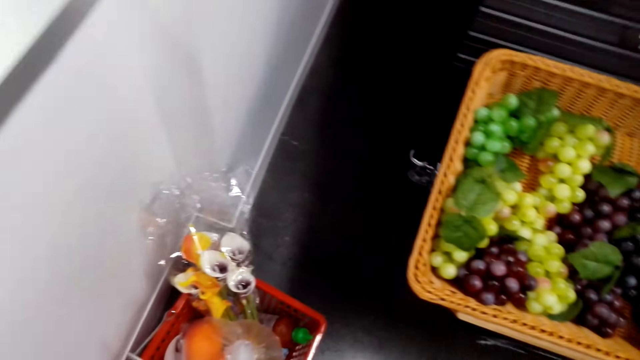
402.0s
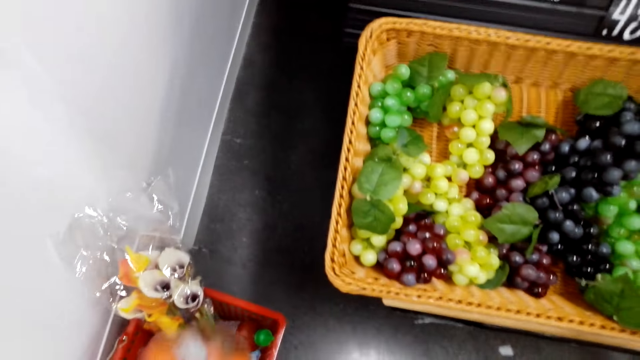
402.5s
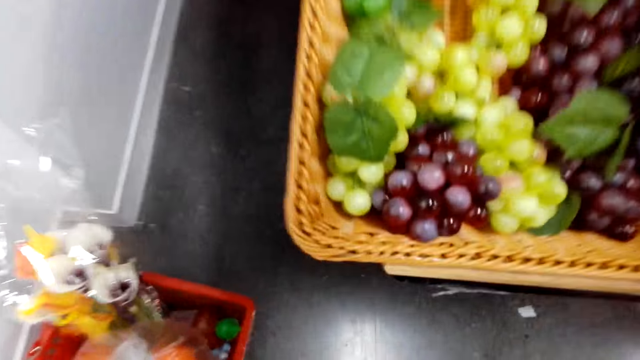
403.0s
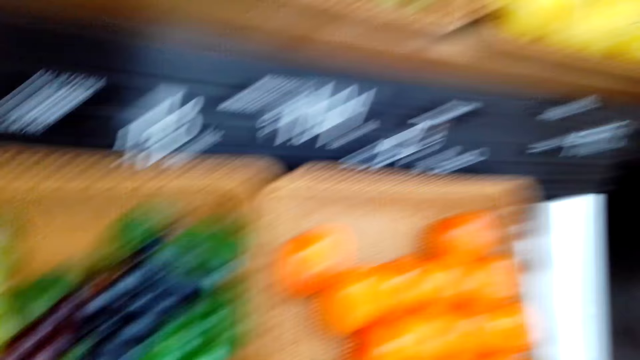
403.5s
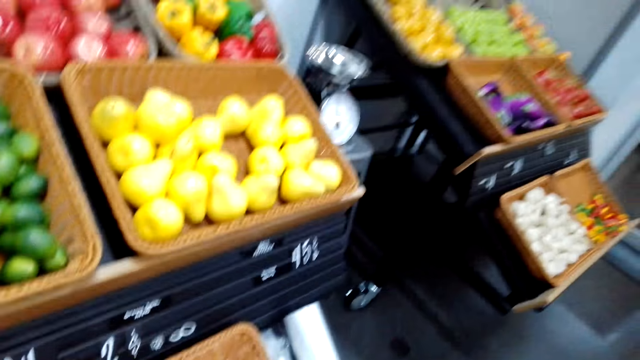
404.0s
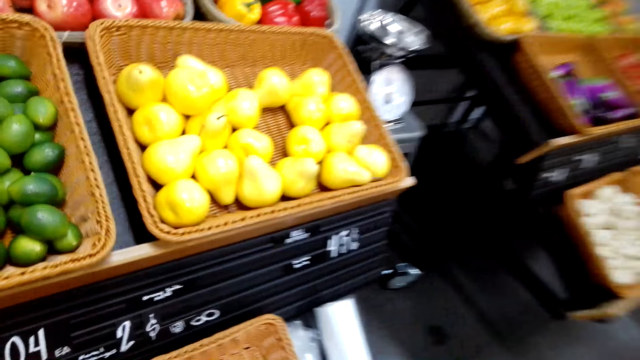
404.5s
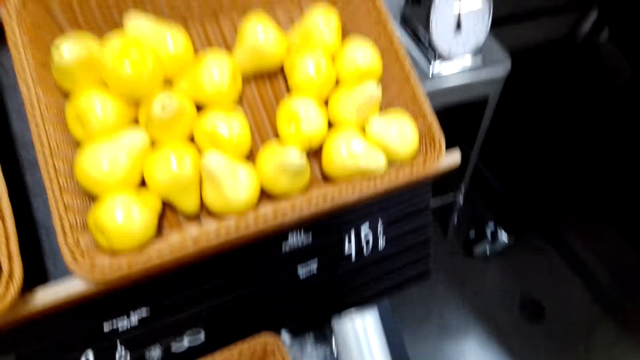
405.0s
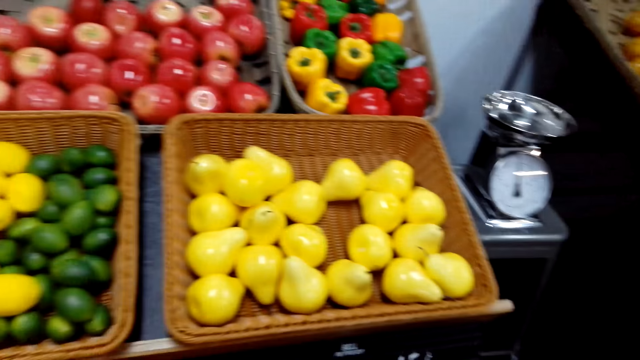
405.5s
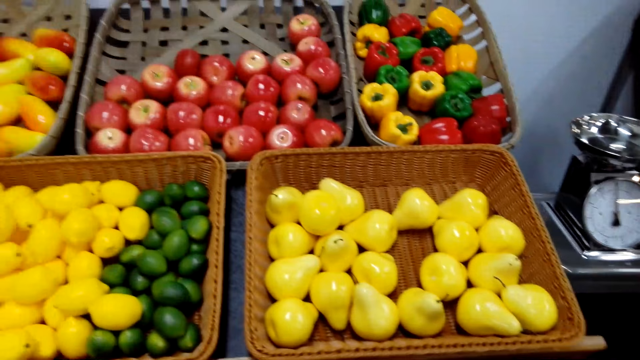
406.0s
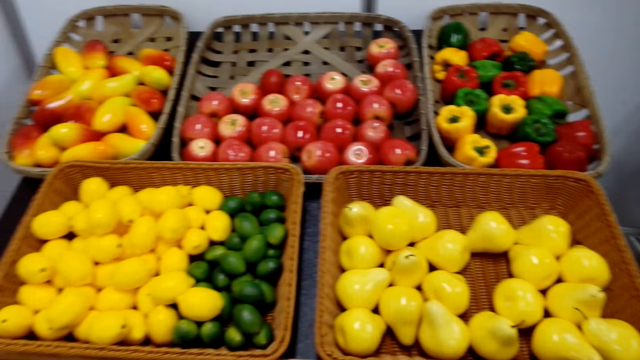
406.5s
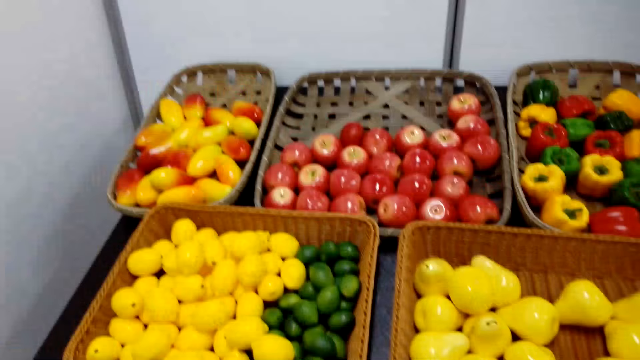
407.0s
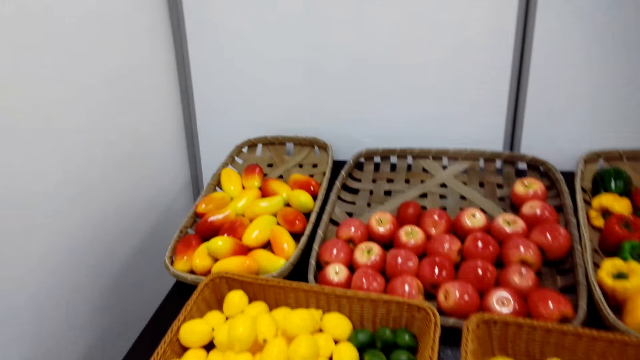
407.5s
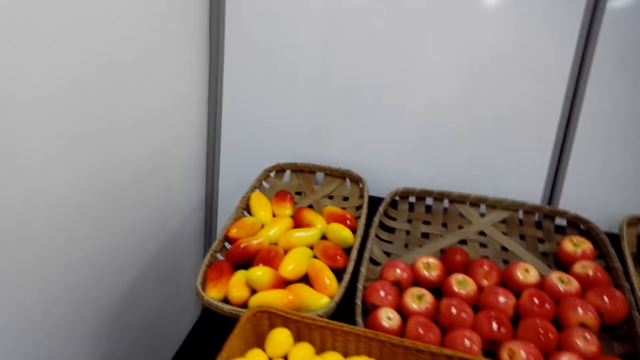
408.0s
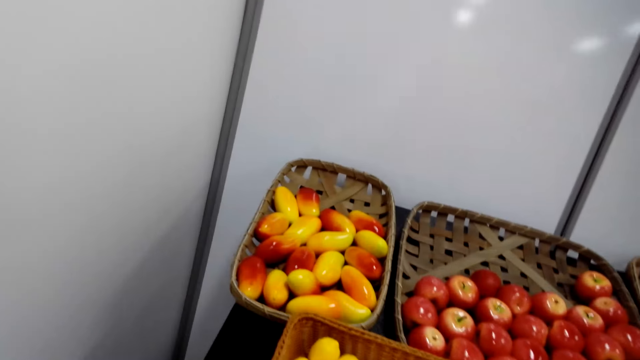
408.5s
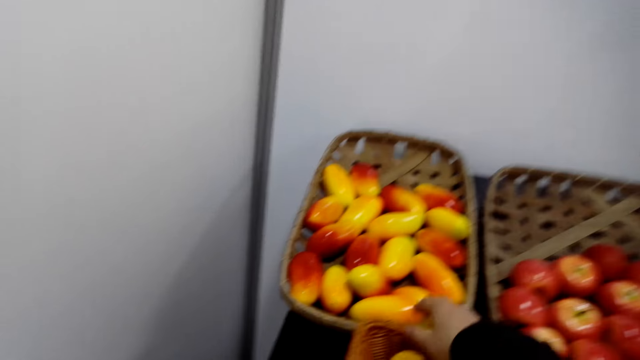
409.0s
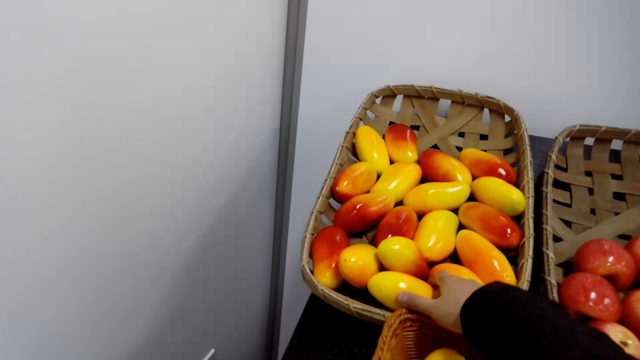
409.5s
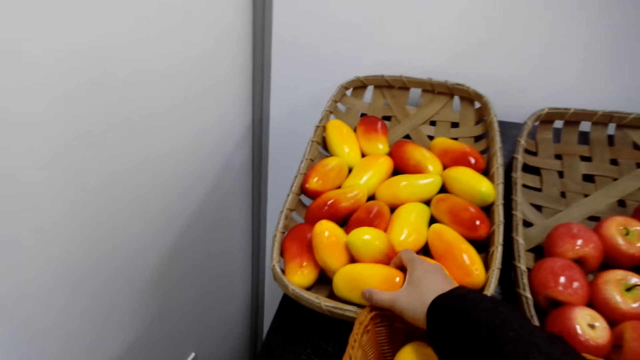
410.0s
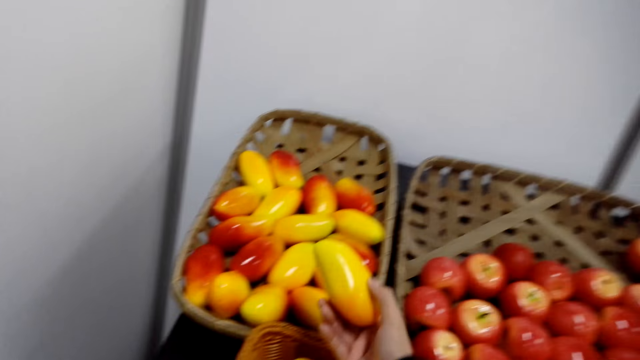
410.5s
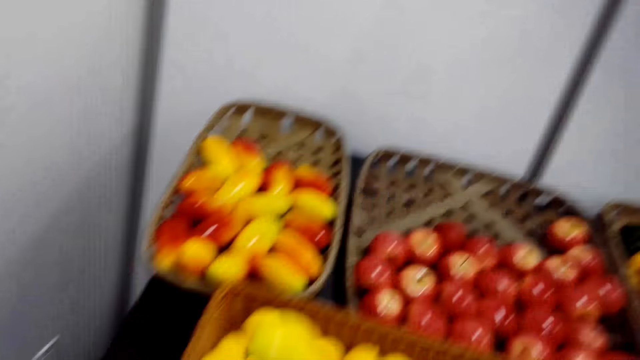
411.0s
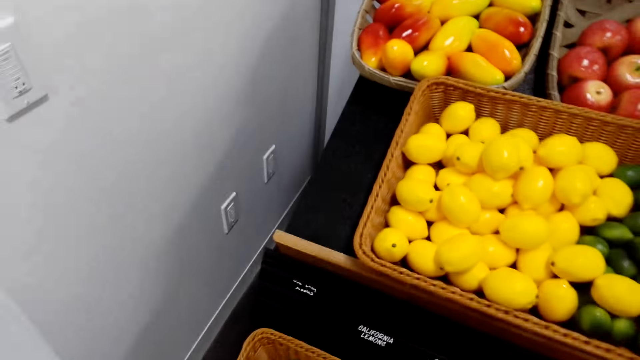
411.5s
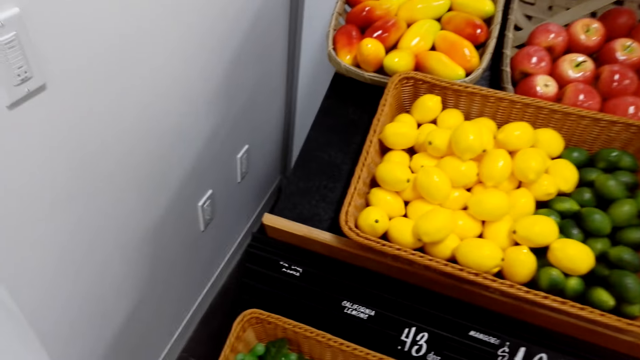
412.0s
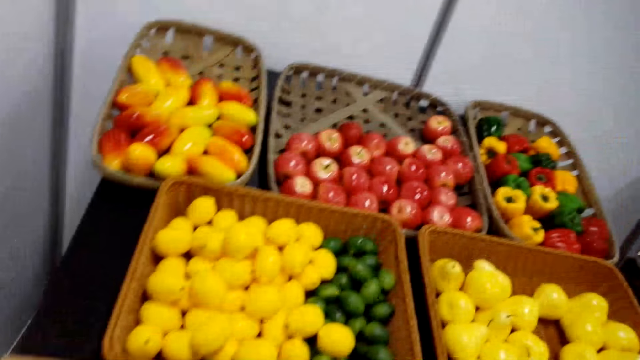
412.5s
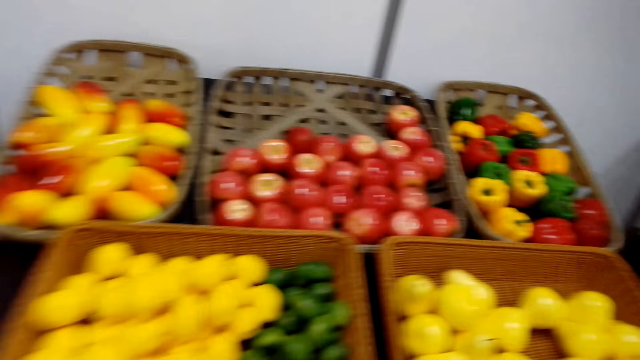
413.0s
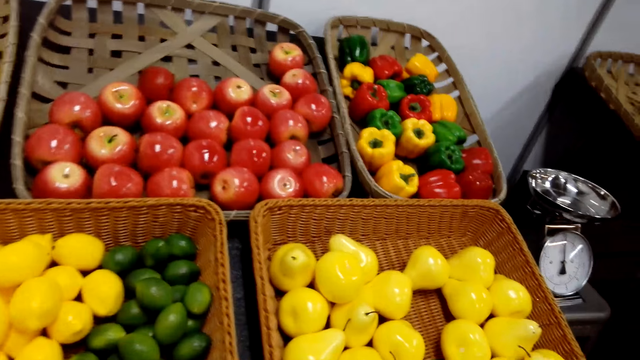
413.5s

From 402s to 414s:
The camera wearer puts the bag in the shopping basket. They grab a mango.

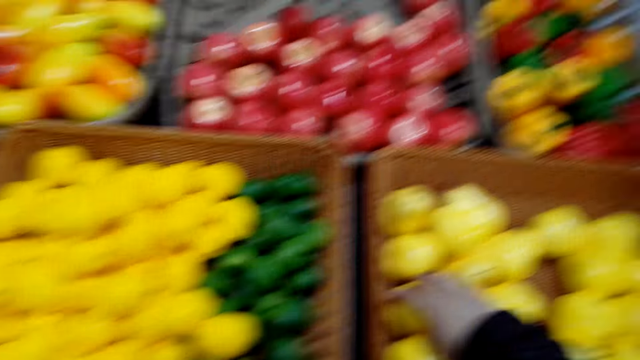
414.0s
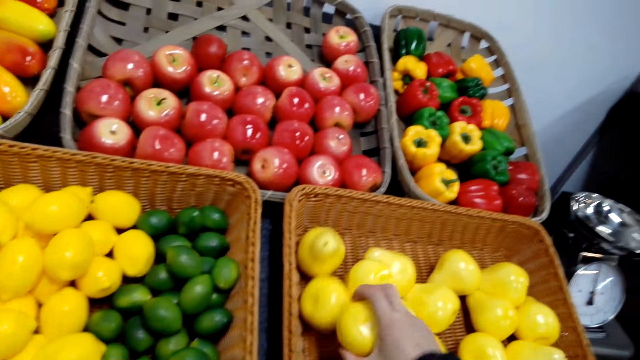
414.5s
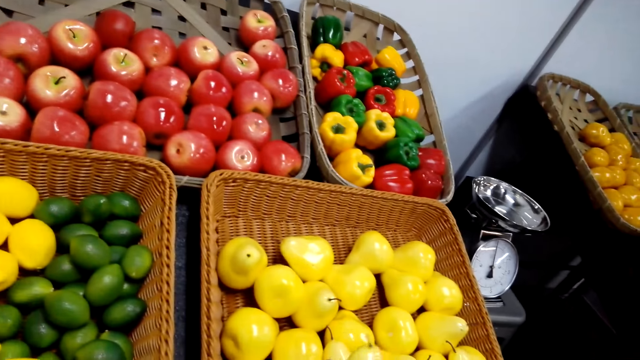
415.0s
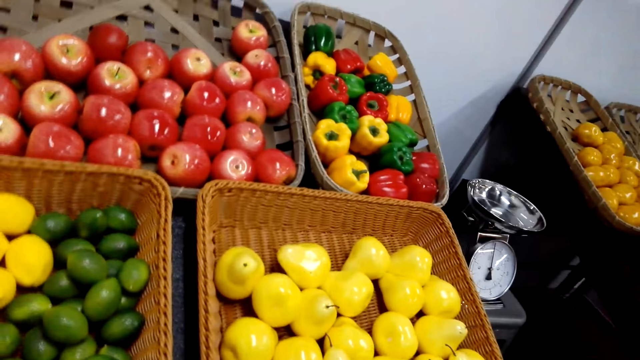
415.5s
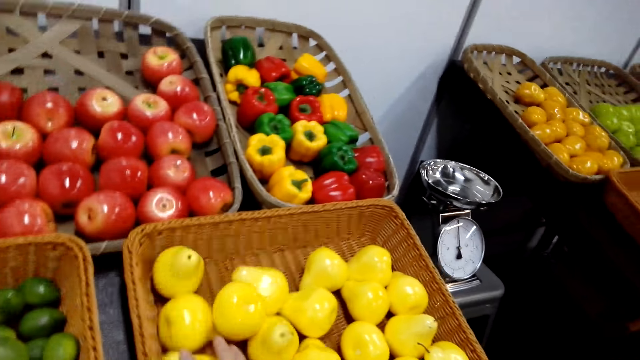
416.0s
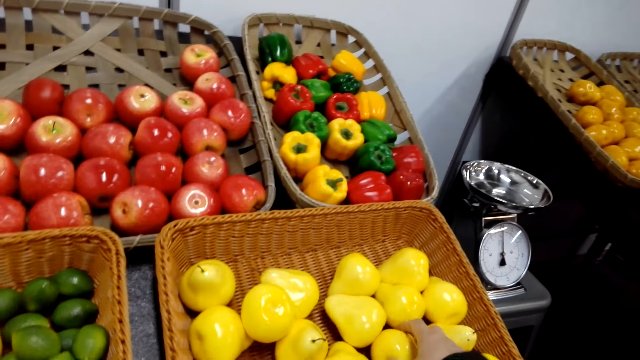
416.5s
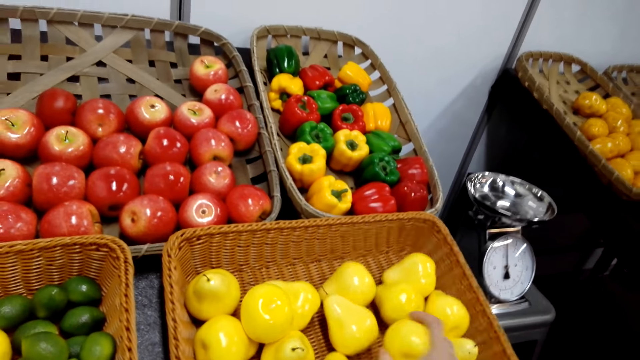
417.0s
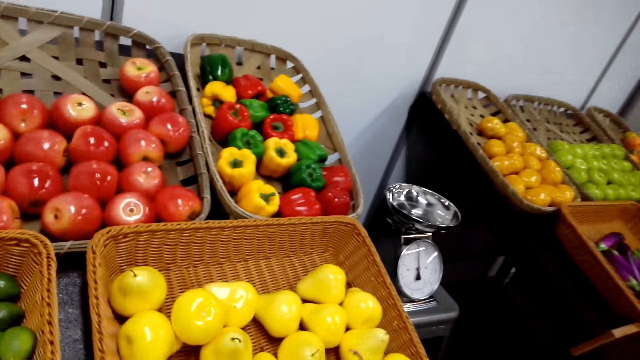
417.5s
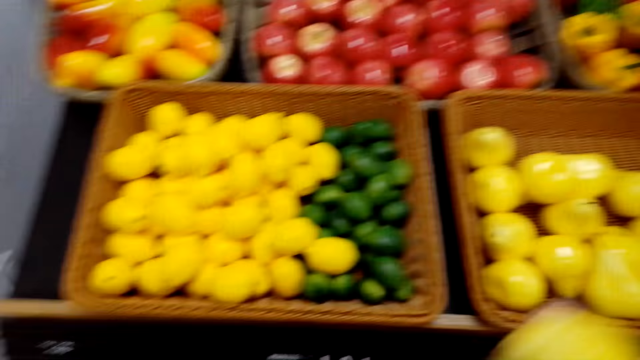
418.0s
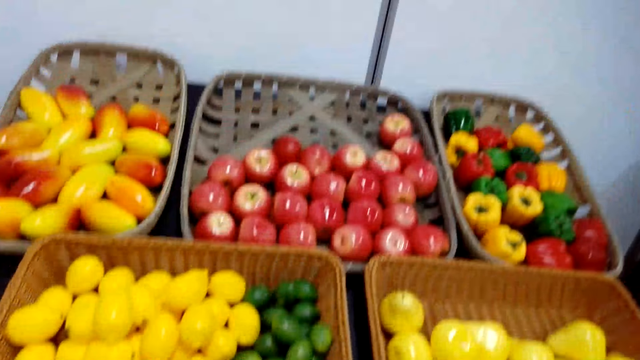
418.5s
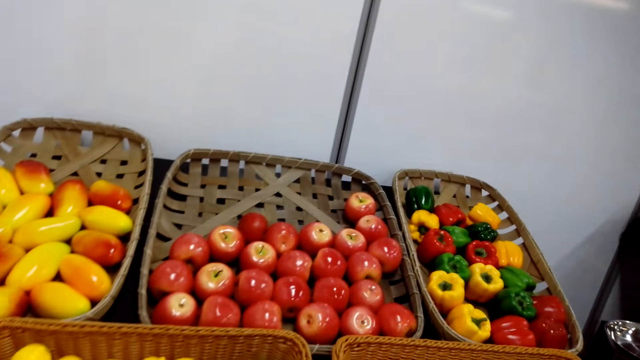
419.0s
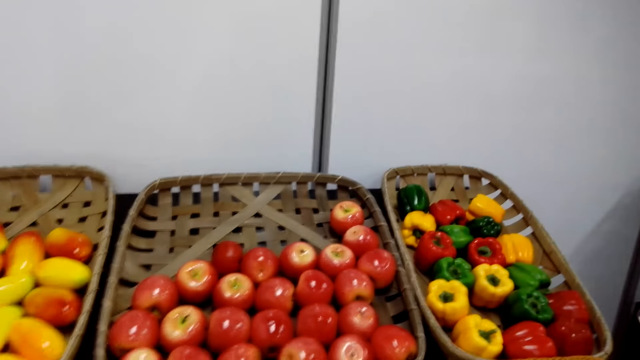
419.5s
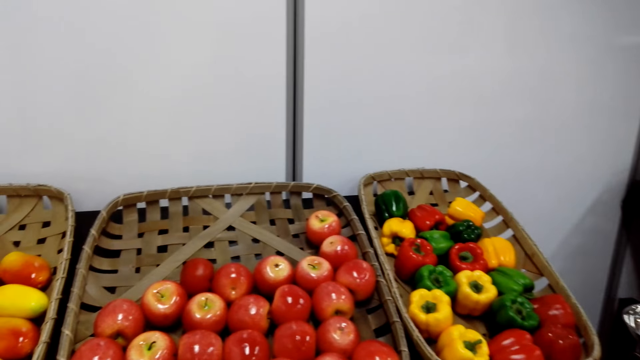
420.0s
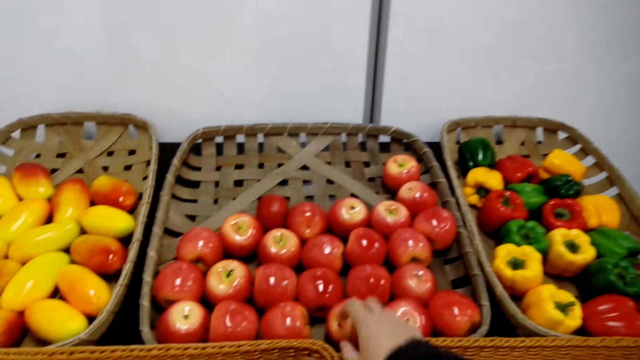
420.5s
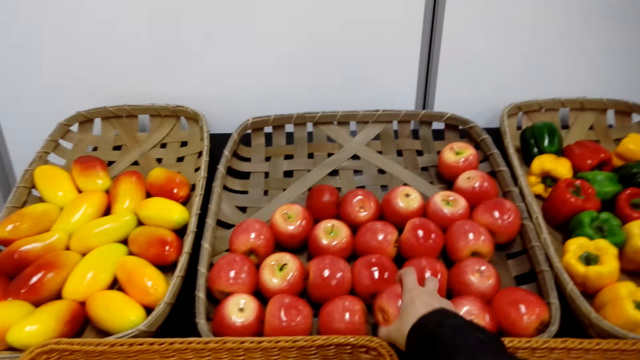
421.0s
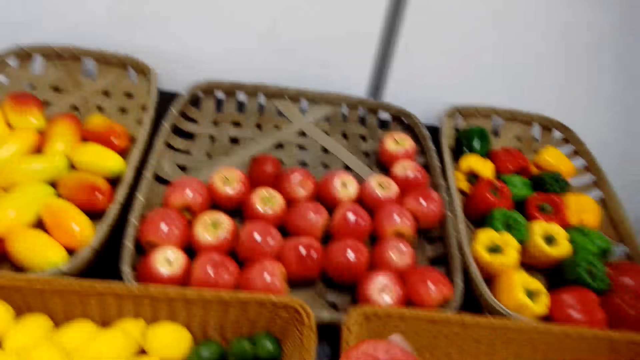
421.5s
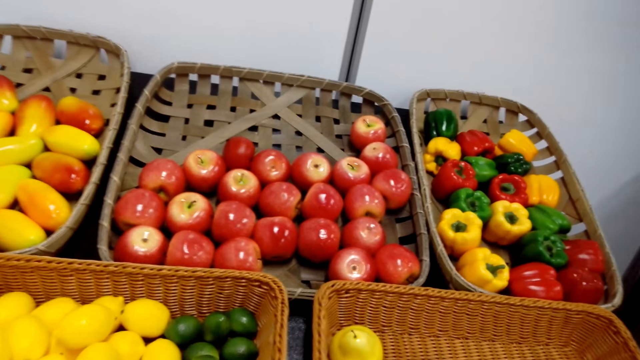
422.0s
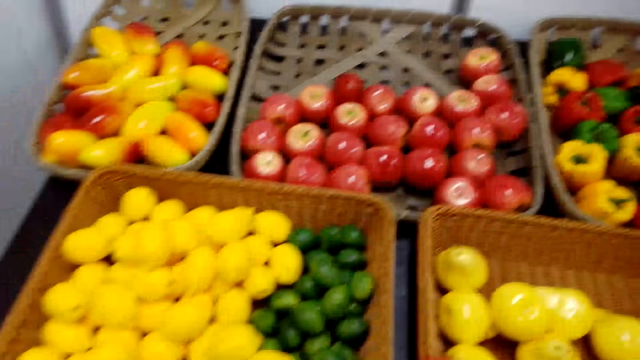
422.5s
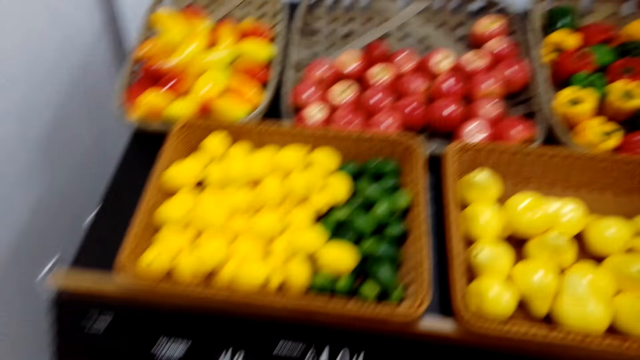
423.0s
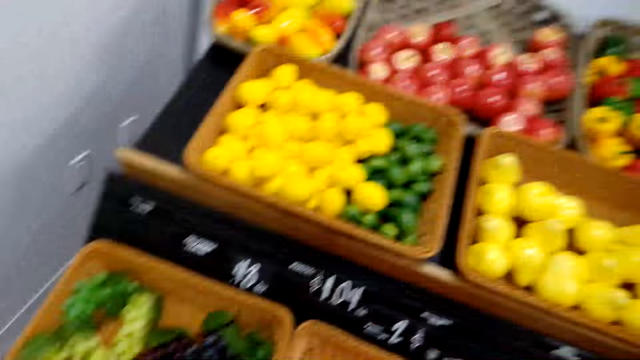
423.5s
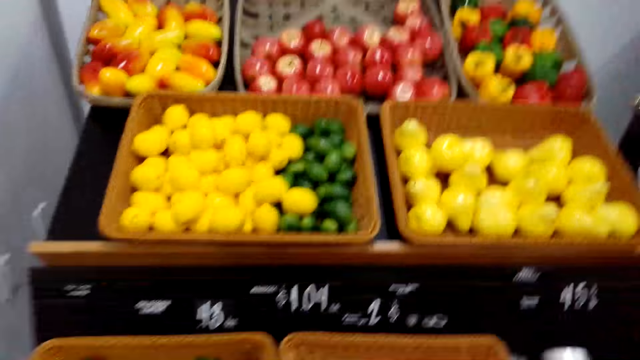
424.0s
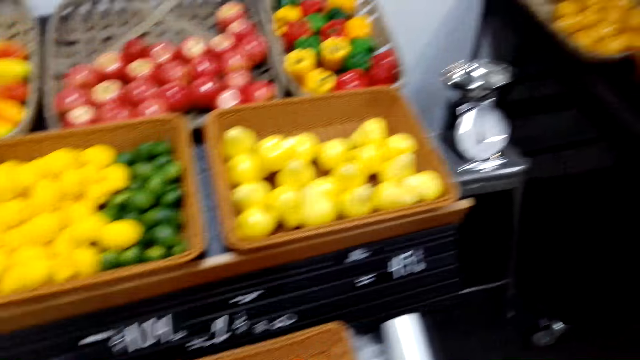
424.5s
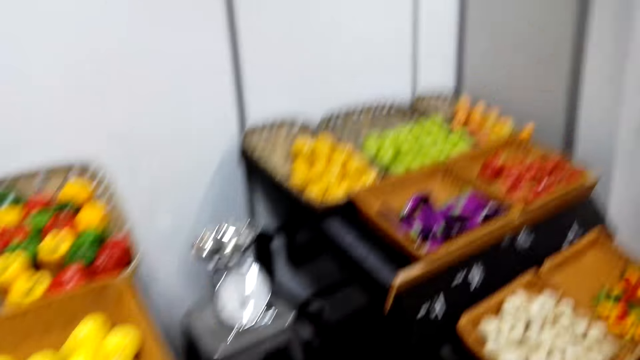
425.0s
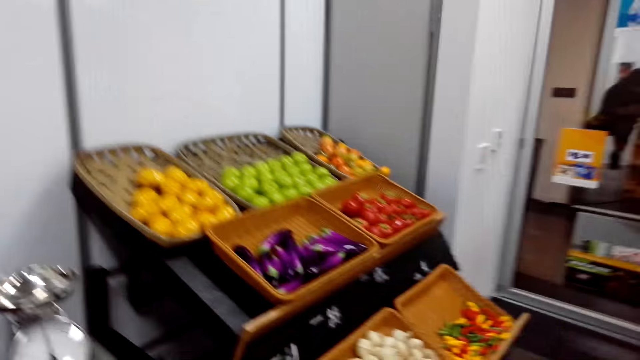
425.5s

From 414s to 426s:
The camera wearer grabs a pear. They grab an apple.
